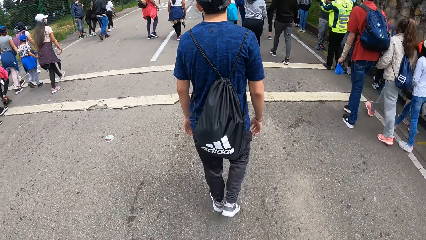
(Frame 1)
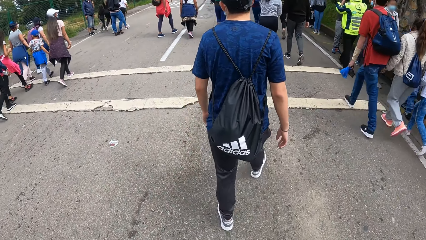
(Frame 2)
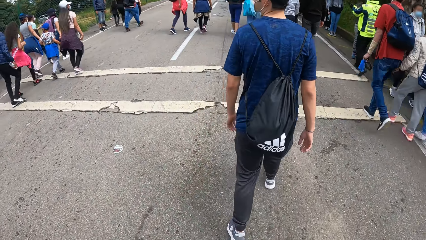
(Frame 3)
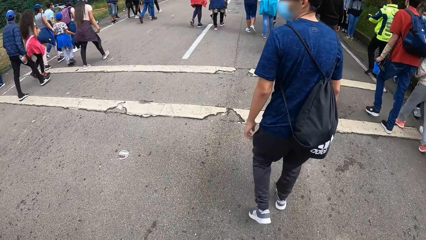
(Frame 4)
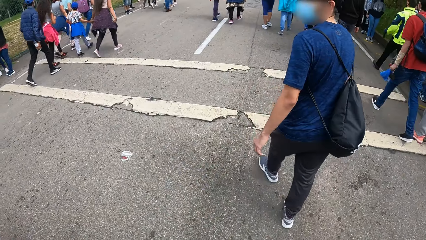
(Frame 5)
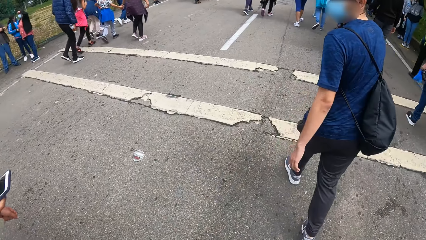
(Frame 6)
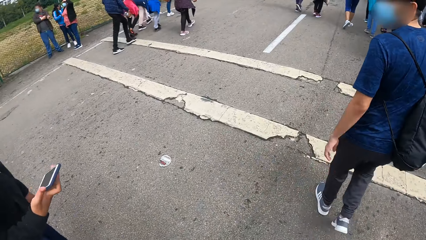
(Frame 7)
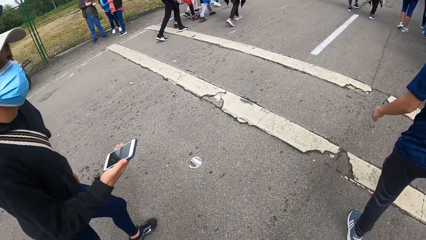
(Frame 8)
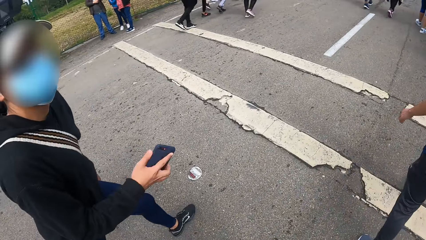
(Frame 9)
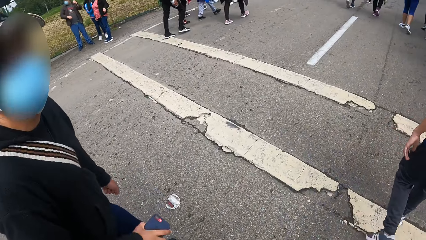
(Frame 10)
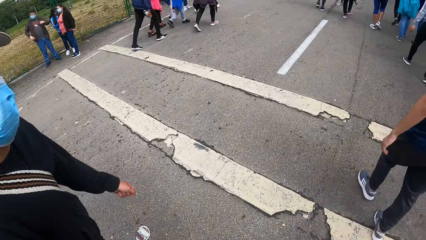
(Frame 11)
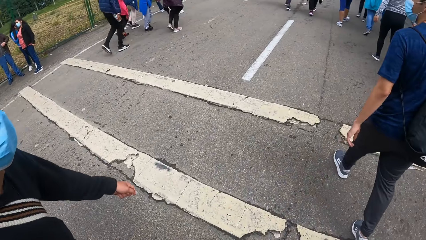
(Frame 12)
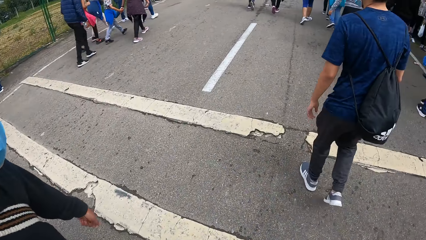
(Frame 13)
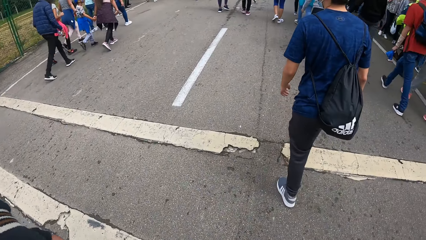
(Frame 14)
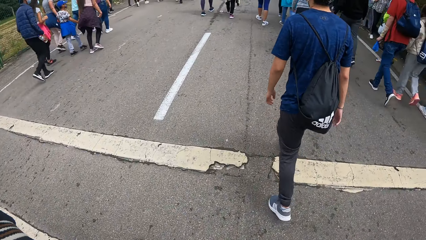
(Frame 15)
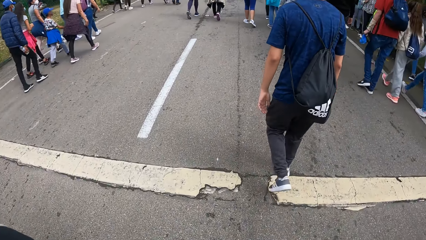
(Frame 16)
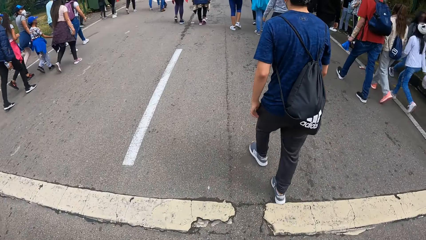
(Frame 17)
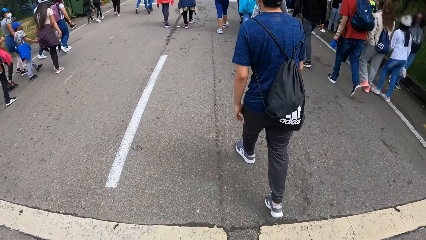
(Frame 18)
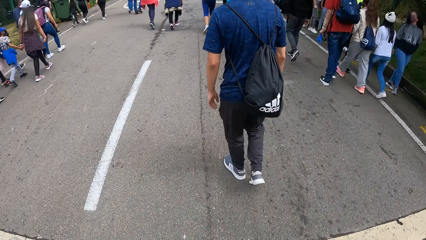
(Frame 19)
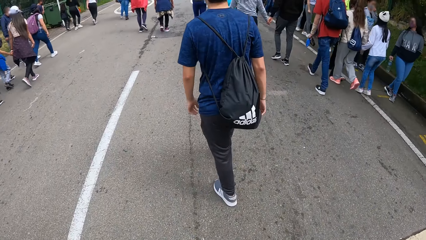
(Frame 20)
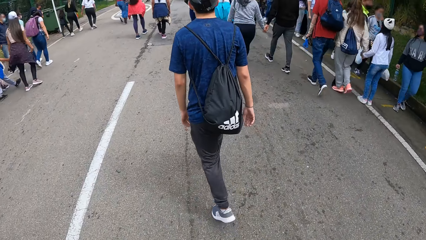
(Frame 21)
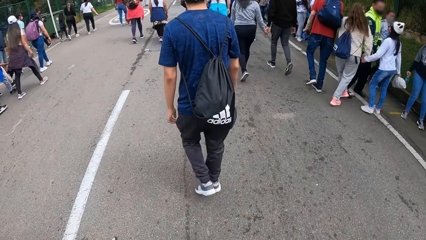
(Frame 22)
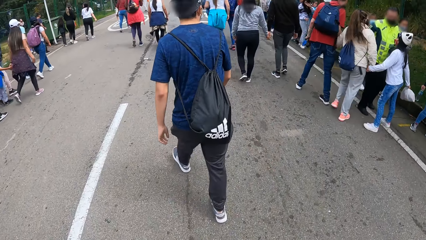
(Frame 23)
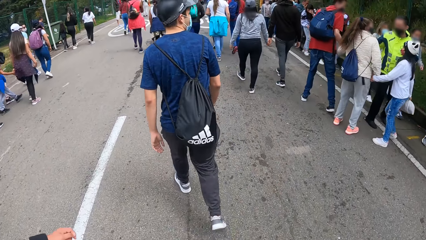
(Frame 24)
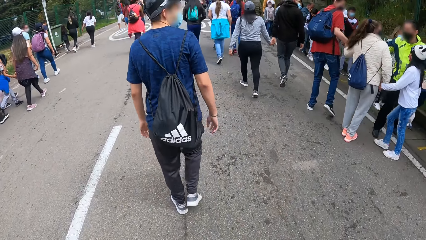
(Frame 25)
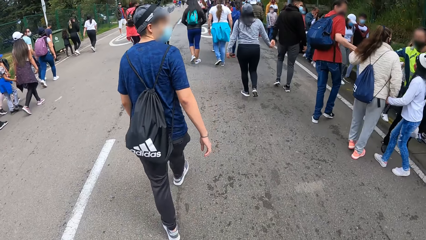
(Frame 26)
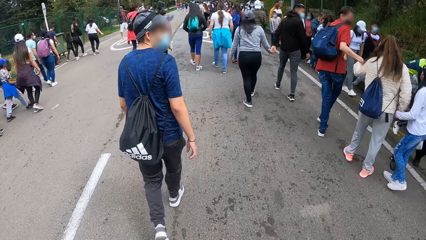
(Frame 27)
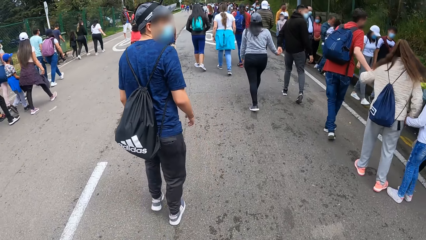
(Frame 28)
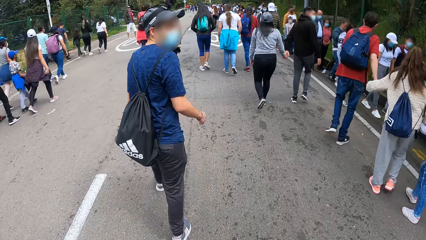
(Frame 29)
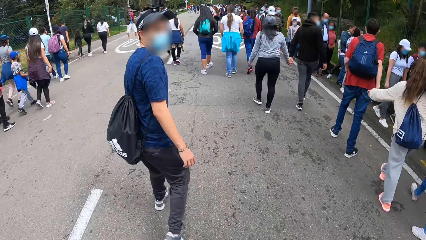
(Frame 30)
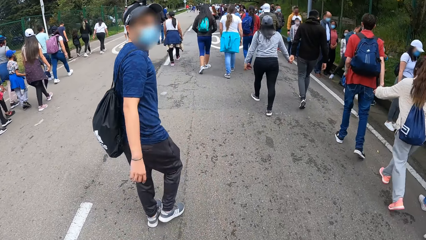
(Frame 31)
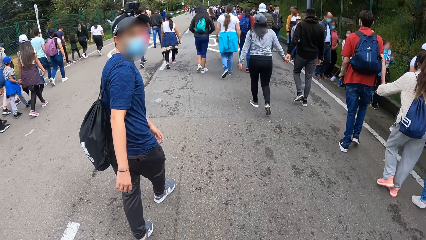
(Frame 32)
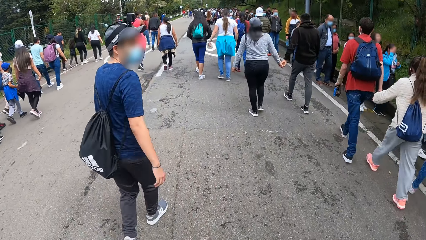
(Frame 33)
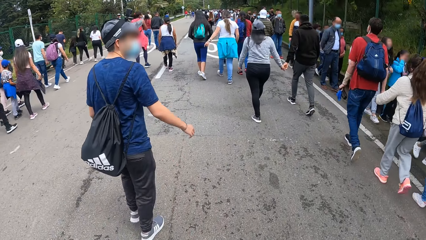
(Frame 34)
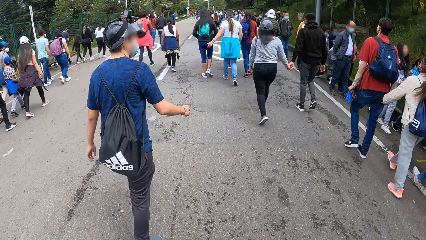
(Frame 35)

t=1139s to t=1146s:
A man walks along the road and holds a phone in his right hand.

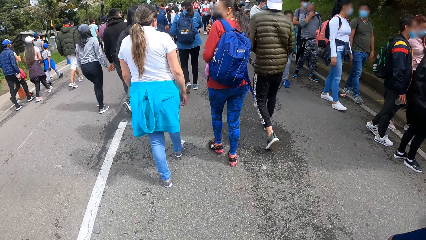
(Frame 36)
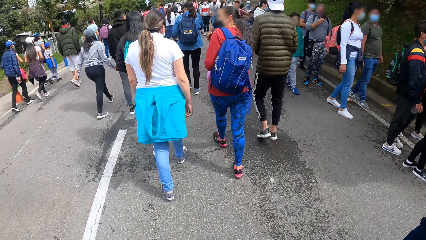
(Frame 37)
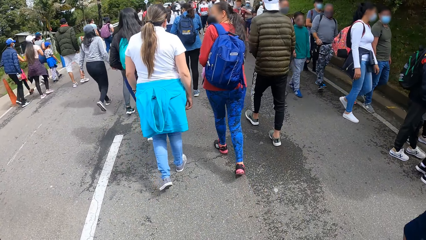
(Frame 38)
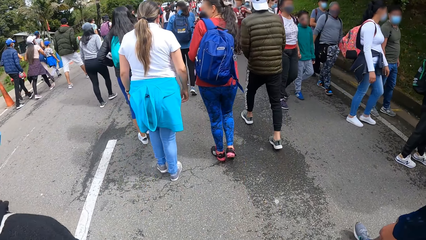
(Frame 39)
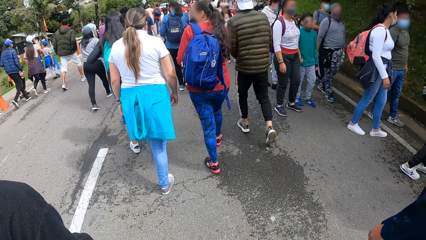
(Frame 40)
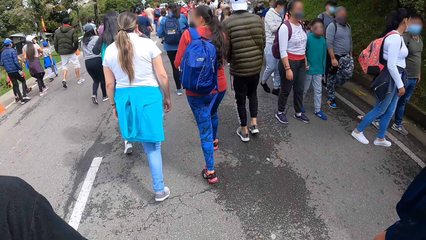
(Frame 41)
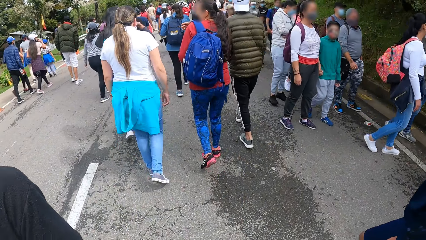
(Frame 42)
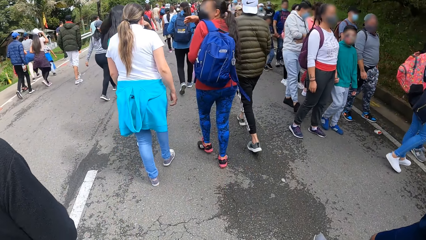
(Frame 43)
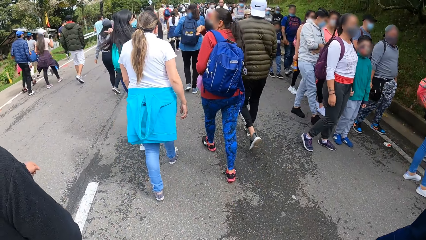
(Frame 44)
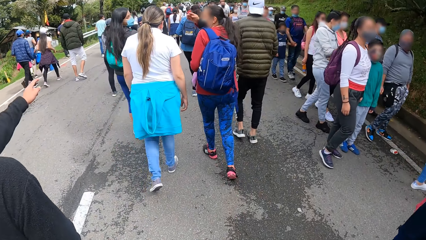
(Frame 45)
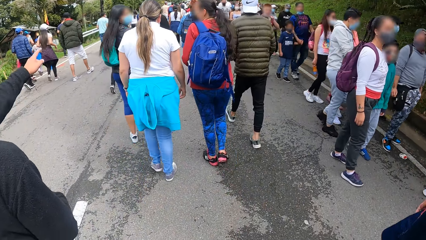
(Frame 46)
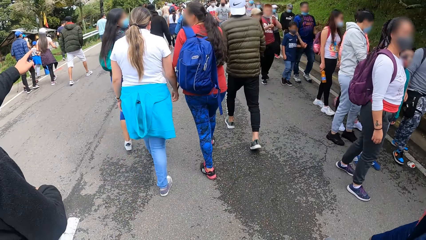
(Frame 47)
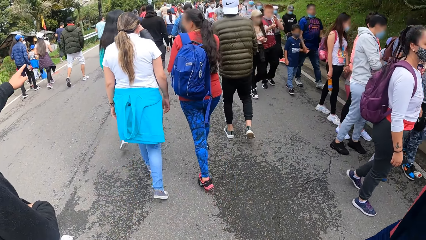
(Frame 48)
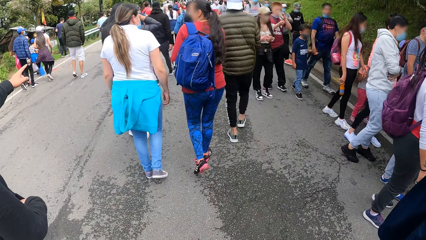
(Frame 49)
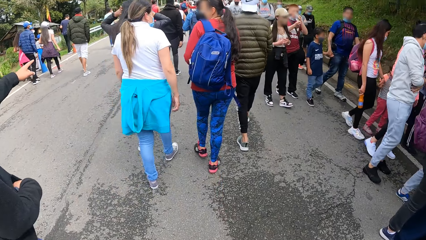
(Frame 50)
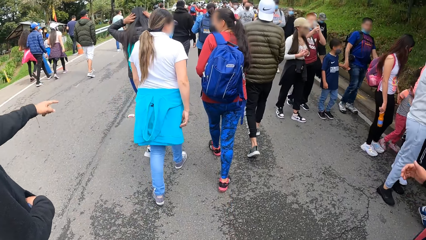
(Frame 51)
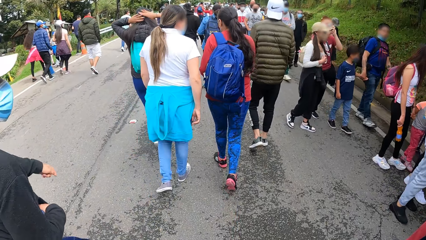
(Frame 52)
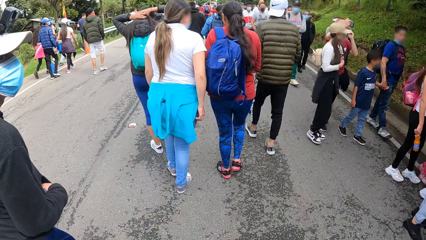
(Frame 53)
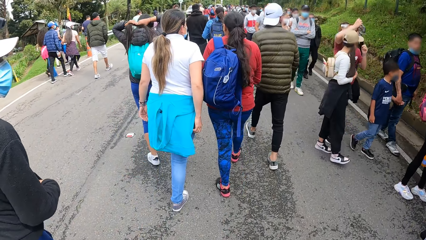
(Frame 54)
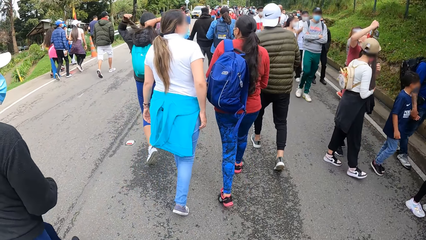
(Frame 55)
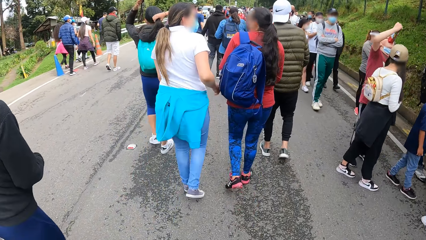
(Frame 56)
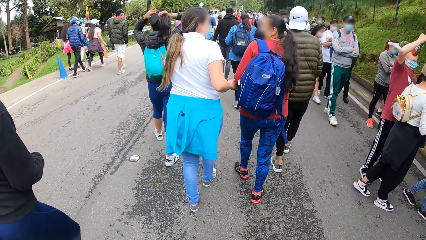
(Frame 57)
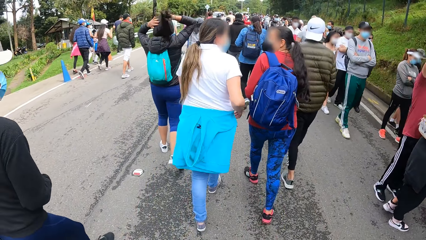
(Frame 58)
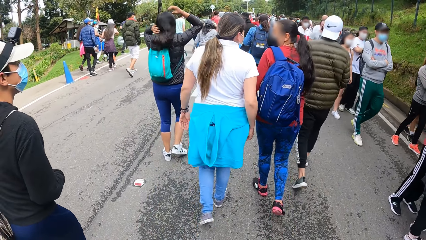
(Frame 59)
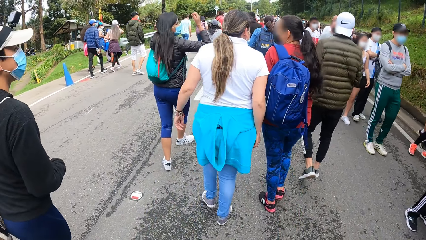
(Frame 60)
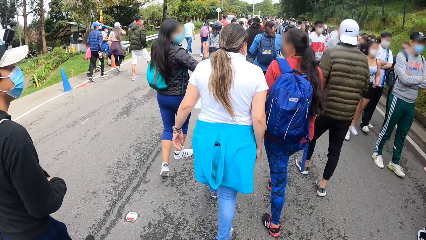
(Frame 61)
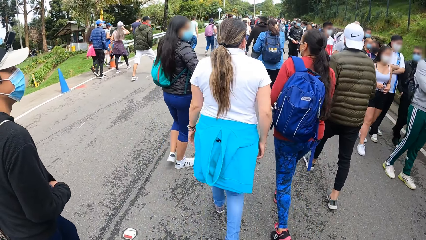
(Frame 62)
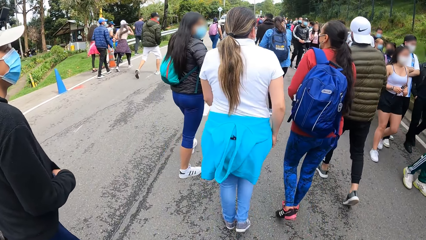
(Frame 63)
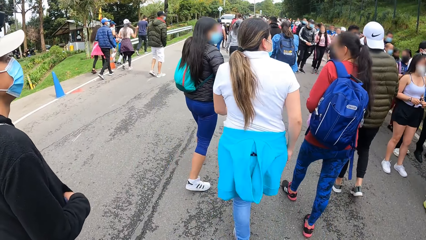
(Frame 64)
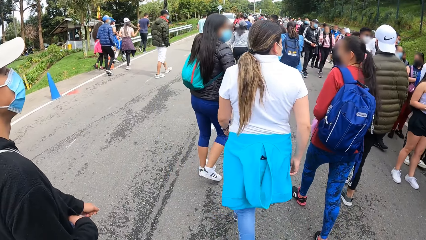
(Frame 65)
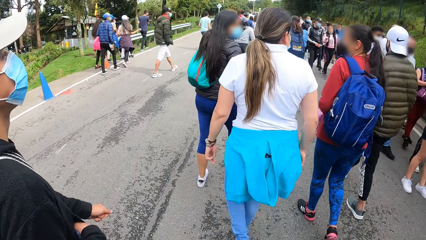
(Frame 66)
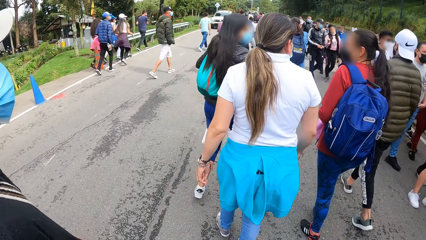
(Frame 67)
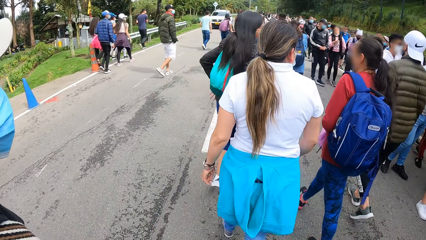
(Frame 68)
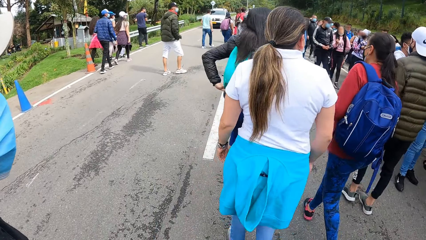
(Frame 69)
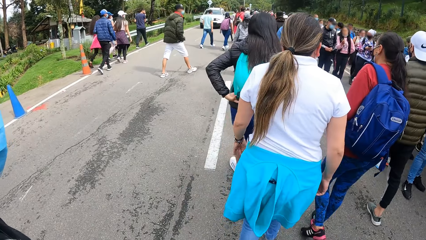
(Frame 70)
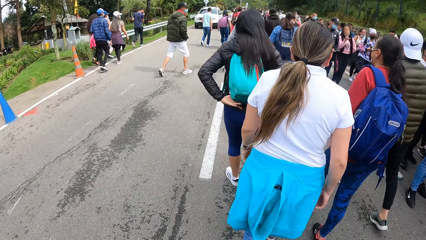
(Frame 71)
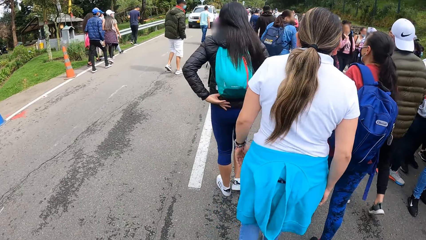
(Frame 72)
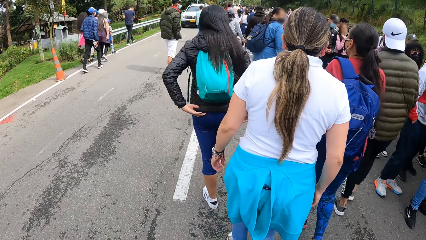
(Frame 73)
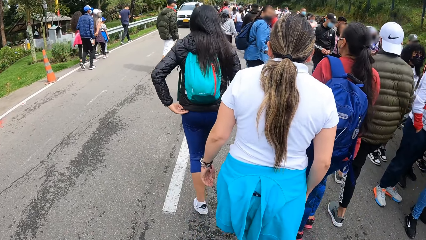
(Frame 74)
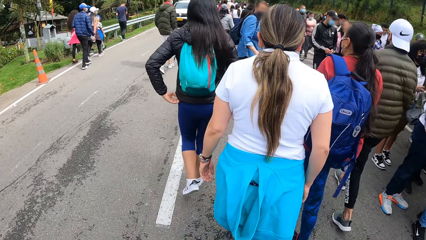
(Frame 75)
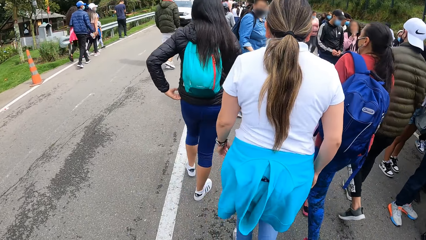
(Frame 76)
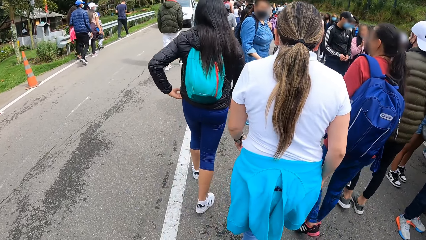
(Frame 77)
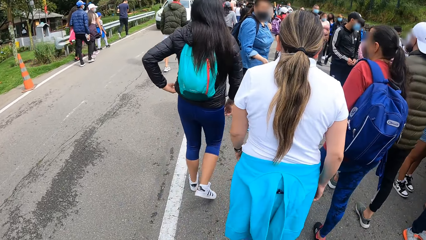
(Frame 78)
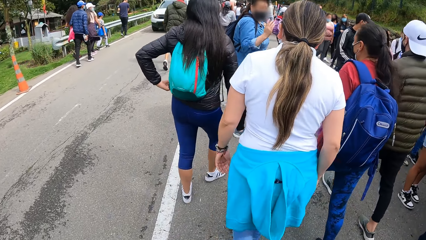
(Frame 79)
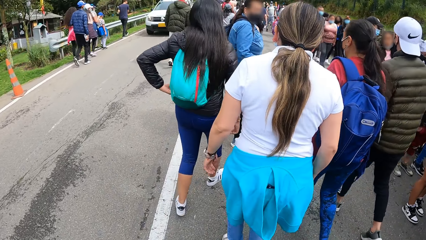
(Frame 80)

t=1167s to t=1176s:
The man raises his left hand. The man drops his left hand.
